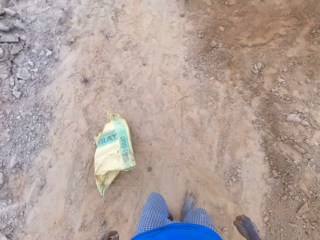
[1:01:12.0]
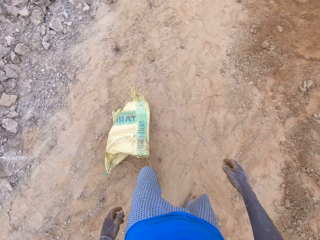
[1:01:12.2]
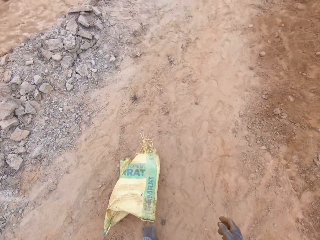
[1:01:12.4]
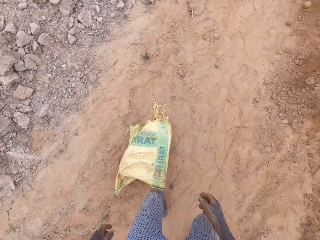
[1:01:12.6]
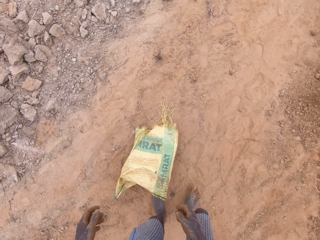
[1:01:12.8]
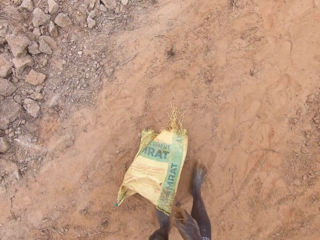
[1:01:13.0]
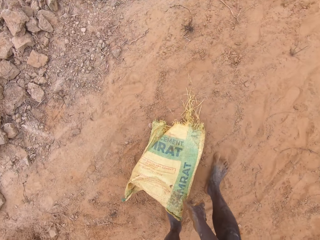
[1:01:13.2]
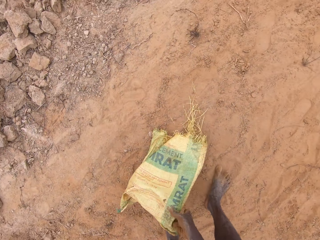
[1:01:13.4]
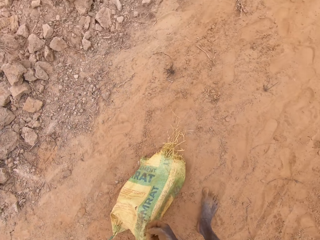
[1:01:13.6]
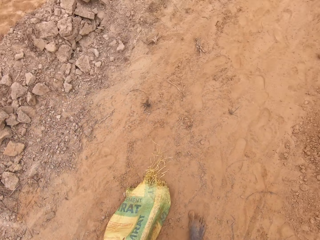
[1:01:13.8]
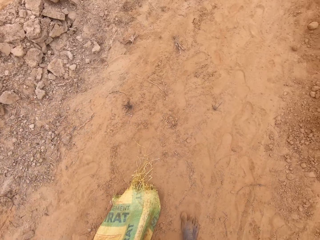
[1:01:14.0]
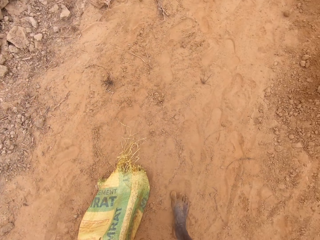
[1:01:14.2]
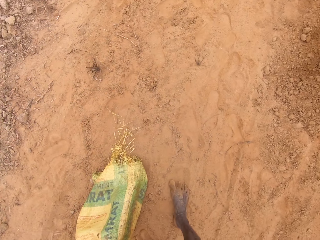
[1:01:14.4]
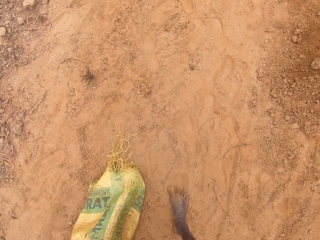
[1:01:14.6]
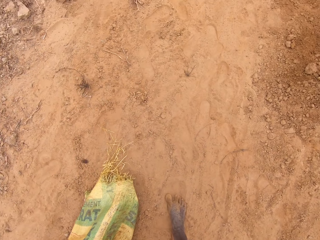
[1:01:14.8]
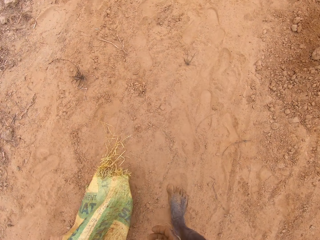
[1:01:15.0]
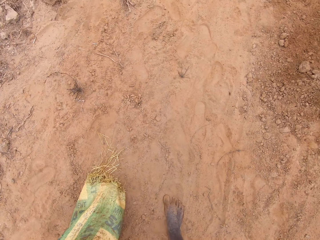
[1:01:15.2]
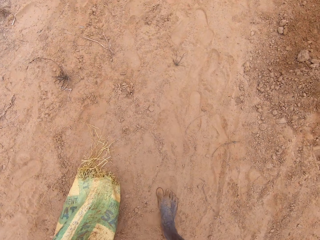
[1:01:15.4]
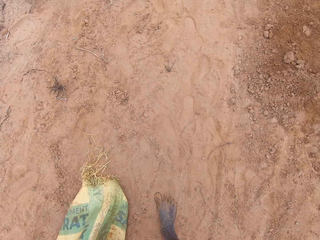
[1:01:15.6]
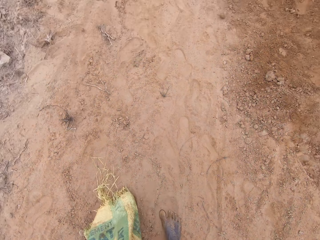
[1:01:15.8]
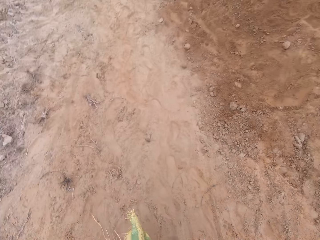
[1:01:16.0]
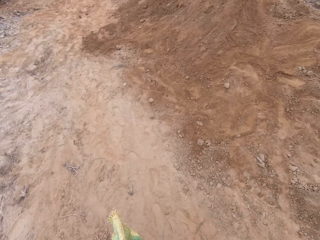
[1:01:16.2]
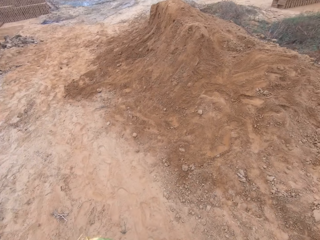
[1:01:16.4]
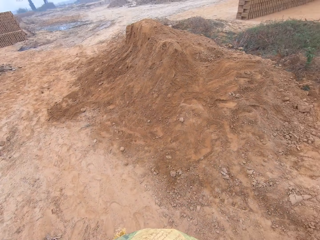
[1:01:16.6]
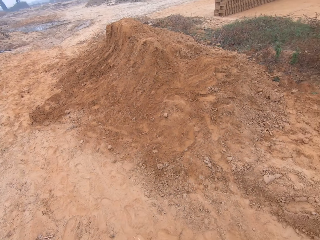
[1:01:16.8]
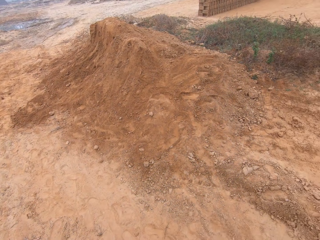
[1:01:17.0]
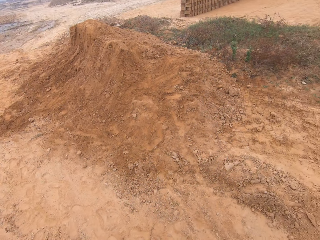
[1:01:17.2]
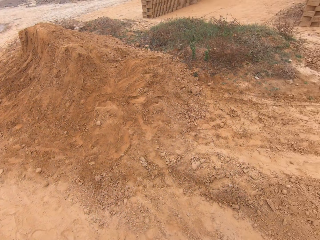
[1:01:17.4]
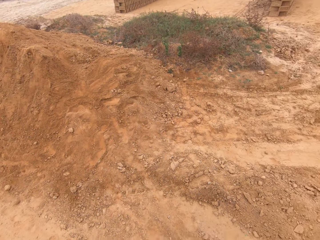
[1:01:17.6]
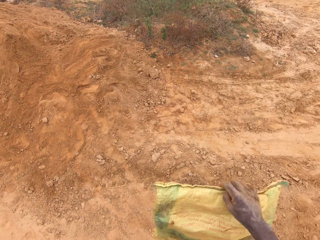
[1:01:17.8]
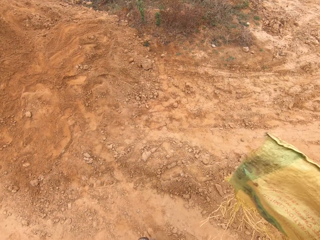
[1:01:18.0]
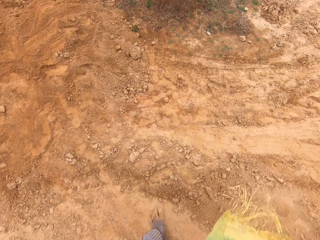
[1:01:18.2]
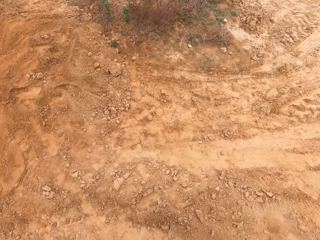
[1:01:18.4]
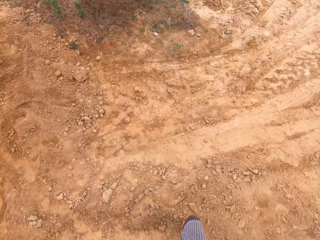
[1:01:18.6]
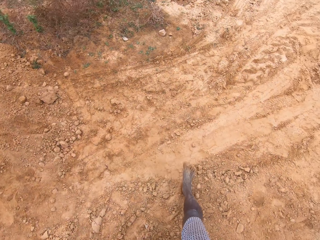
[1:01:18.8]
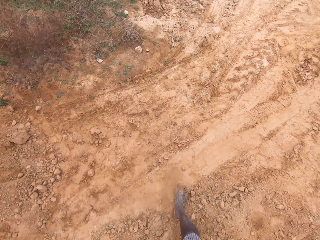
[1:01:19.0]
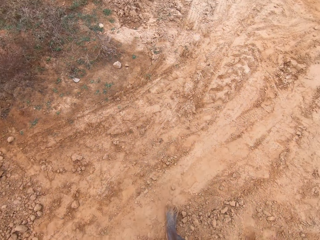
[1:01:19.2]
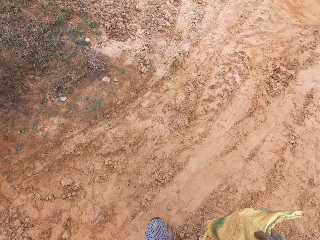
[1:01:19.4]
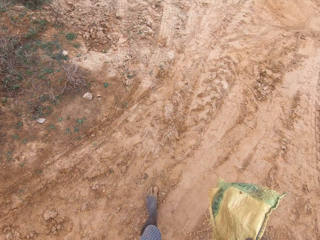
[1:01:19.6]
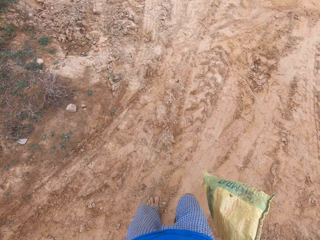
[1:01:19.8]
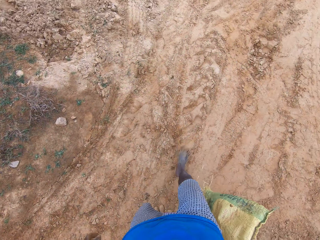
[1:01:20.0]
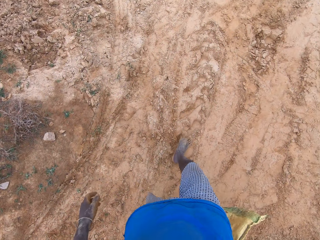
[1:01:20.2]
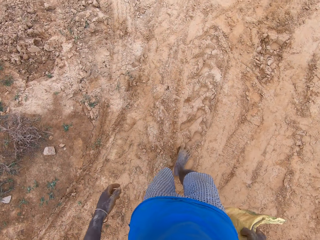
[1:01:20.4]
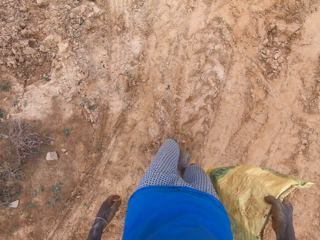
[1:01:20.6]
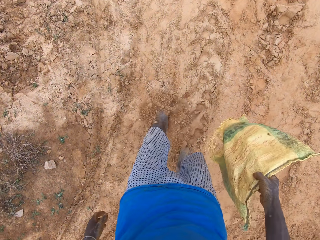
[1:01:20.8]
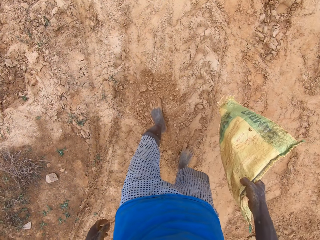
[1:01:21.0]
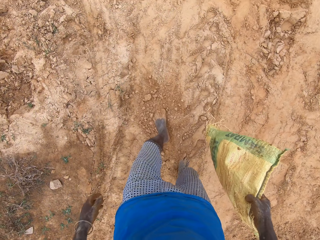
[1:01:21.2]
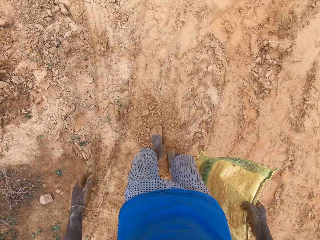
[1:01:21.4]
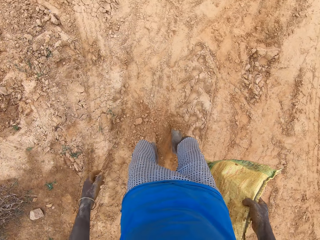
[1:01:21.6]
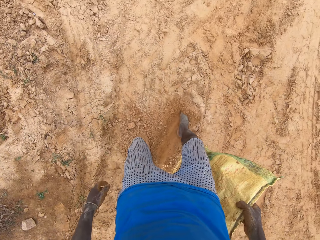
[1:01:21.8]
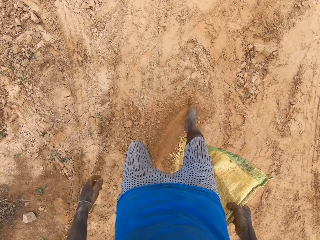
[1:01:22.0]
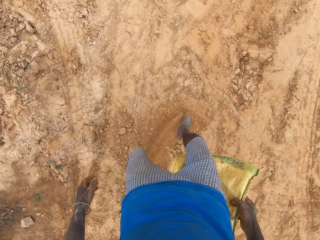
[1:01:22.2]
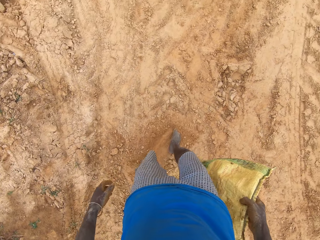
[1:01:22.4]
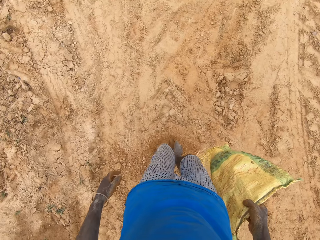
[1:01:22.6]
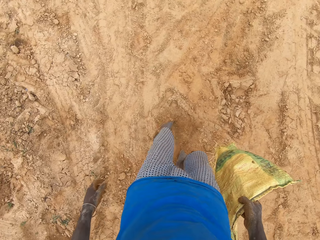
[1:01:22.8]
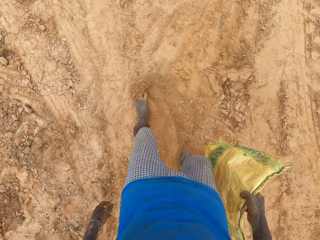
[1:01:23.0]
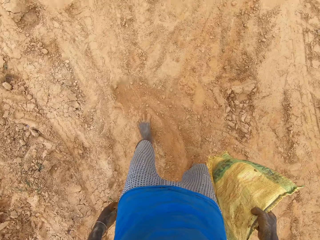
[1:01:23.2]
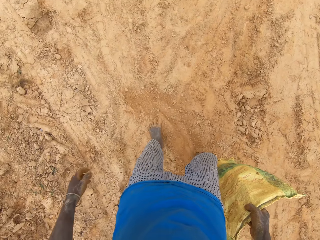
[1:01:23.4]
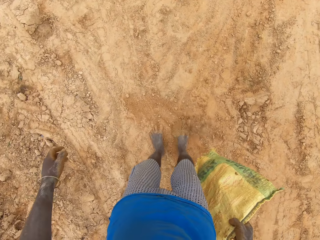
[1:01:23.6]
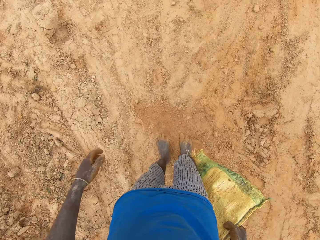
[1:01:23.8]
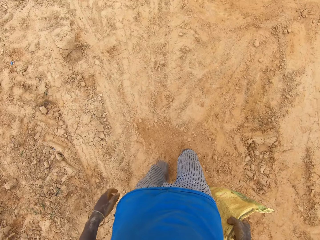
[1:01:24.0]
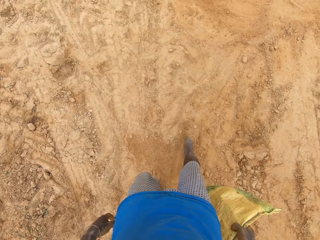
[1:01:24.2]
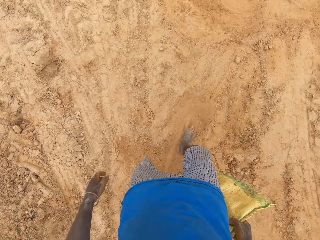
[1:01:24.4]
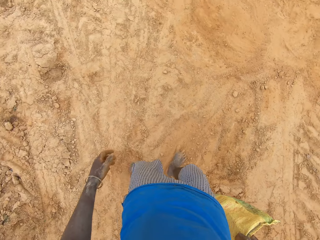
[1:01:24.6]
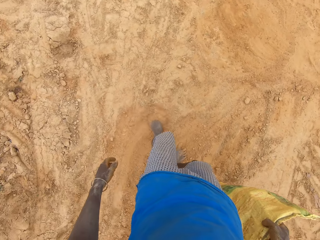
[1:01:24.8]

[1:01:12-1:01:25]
The camera wearer picks up the sack. They scrub the soil with feet.

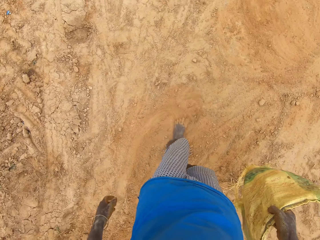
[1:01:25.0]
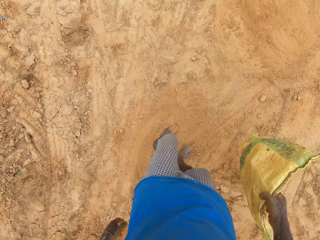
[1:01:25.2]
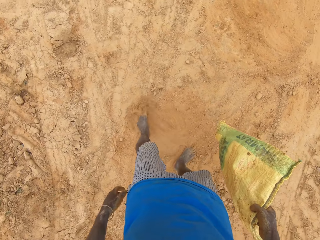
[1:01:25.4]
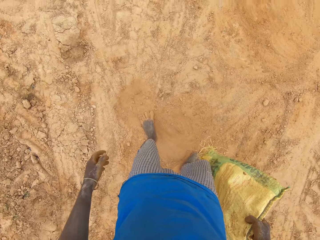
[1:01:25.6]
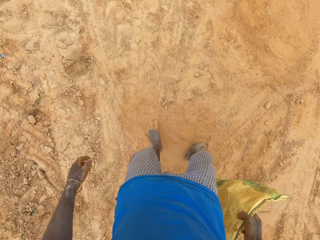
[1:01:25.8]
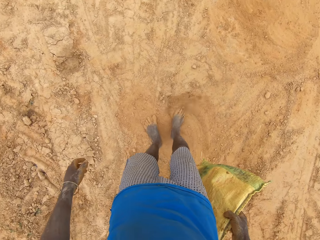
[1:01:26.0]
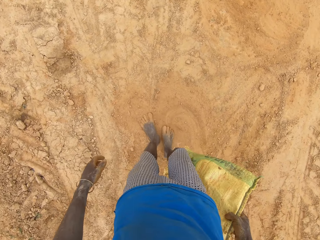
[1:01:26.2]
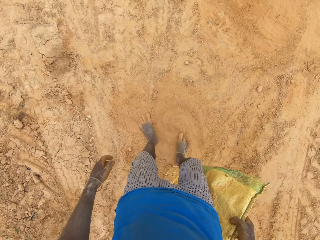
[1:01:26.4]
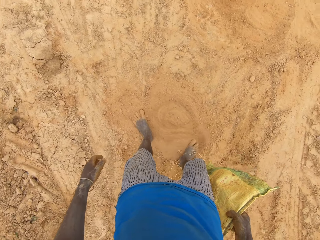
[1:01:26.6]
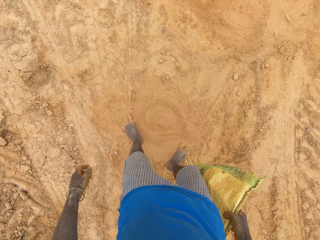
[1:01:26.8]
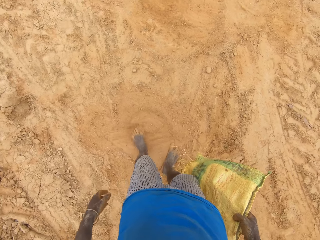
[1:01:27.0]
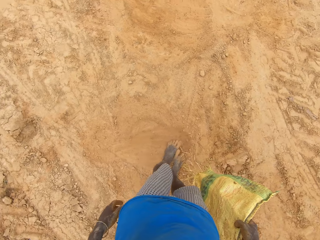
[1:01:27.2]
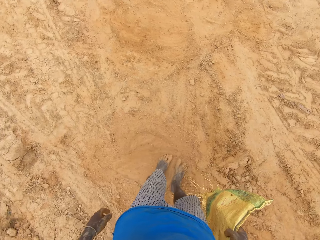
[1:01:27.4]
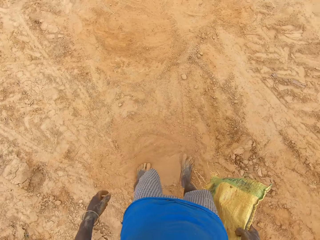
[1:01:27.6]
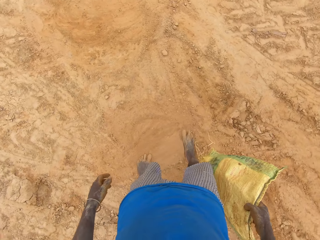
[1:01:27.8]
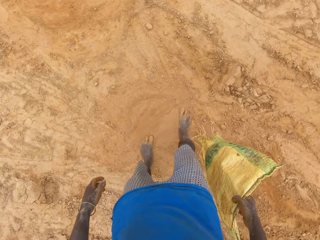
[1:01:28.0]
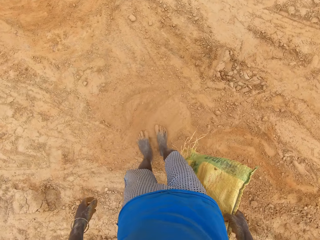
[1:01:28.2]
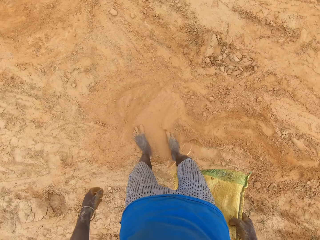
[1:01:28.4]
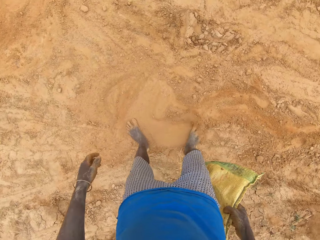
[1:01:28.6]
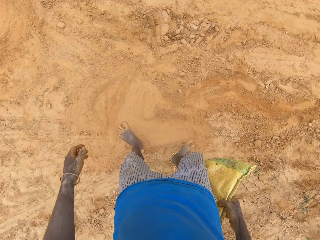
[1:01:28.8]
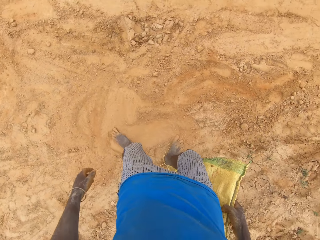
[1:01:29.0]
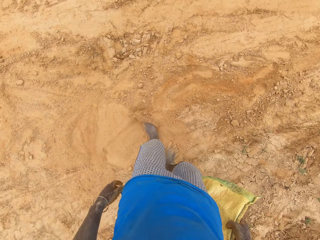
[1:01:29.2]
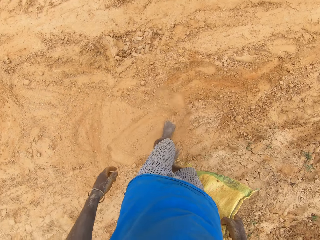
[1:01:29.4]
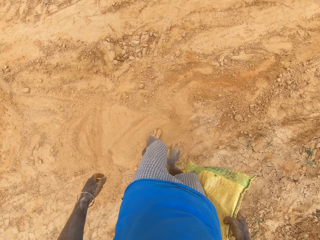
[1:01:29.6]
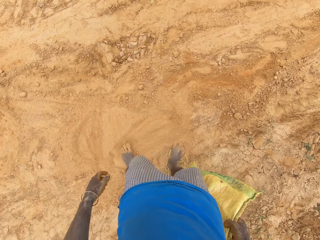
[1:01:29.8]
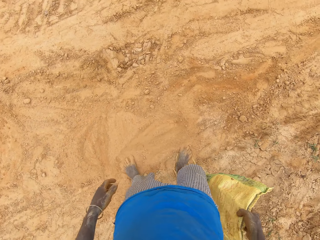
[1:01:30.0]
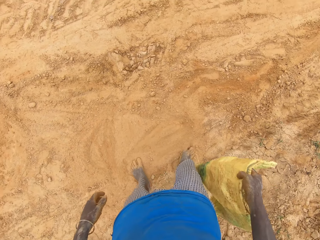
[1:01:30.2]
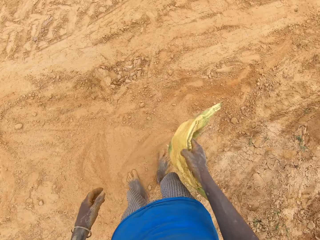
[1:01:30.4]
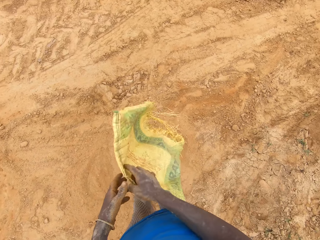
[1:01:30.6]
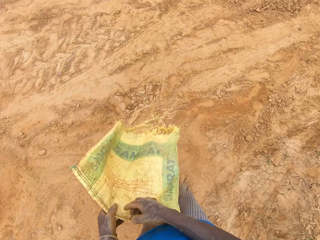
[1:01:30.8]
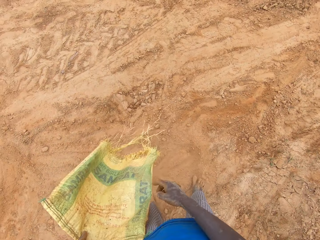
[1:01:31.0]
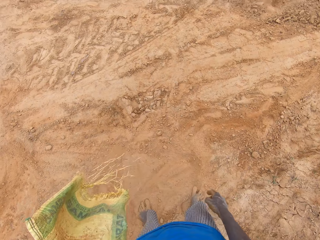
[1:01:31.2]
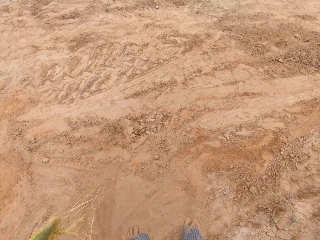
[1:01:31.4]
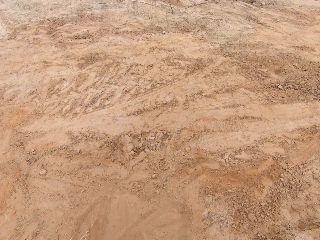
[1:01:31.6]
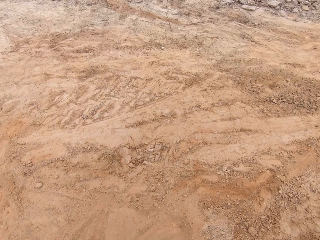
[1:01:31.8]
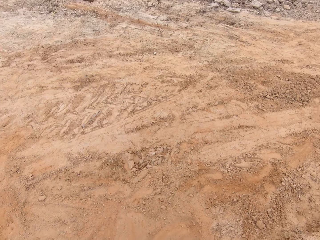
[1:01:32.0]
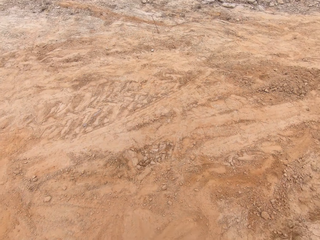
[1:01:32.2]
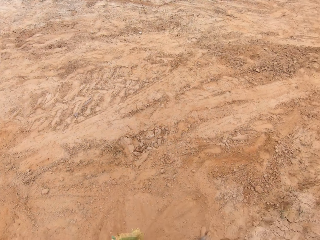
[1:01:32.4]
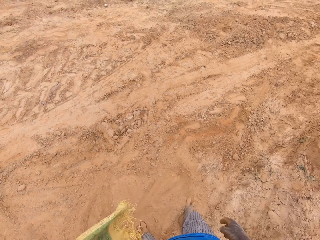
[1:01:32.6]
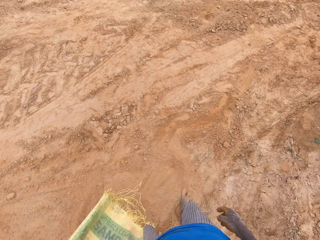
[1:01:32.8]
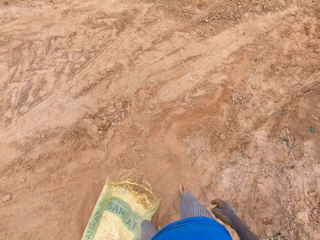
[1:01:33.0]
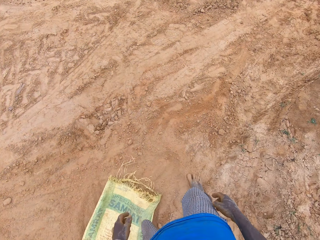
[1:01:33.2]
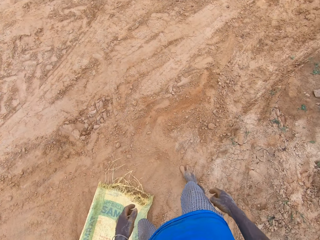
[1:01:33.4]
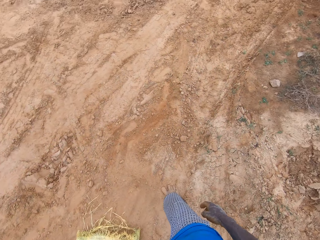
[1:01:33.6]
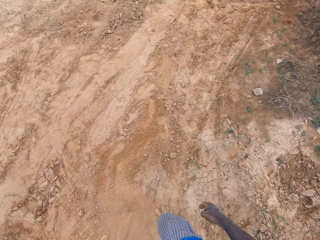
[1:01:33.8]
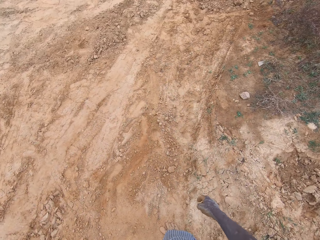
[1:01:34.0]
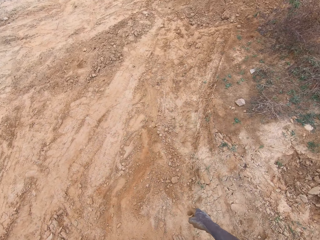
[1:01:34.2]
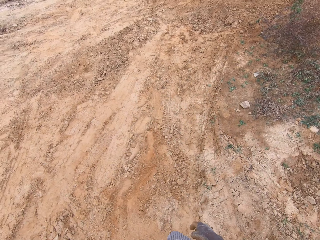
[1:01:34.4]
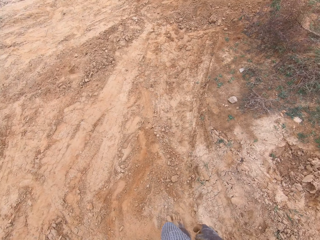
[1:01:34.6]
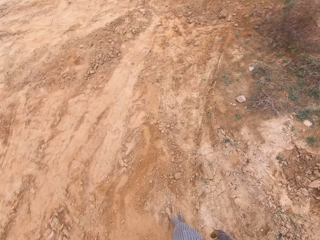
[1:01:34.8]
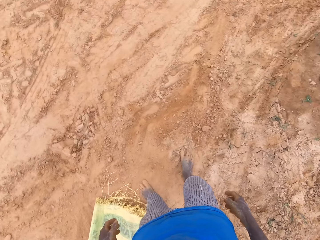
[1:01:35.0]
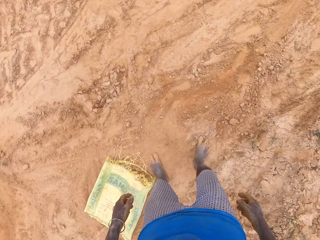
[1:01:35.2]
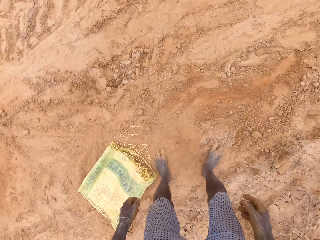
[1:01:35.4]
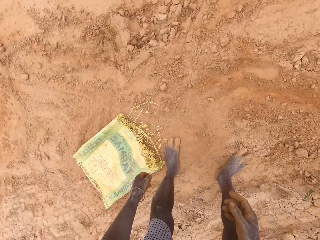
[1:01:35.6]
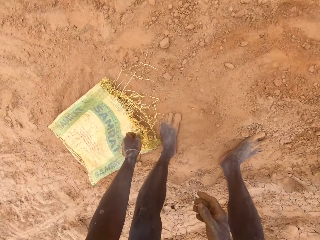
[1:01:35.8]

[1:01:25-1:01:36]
The camera wearer drops the slippers on the ground. They drop the sack on the ground.
